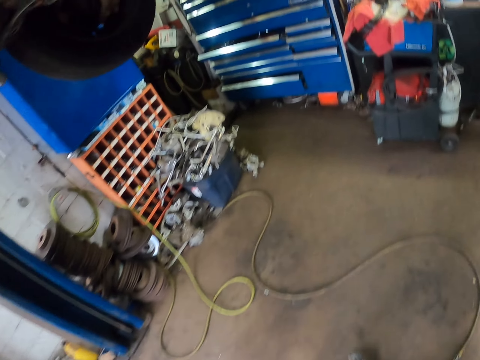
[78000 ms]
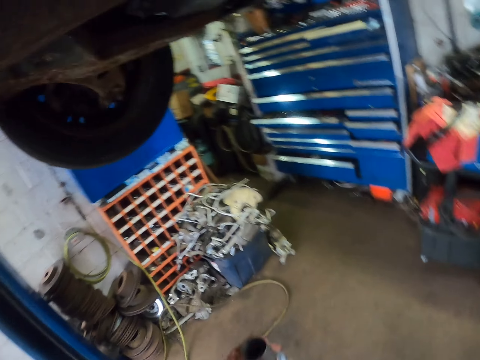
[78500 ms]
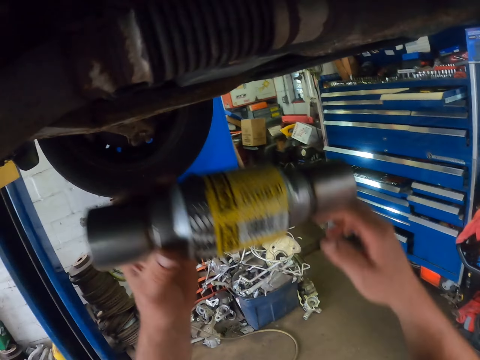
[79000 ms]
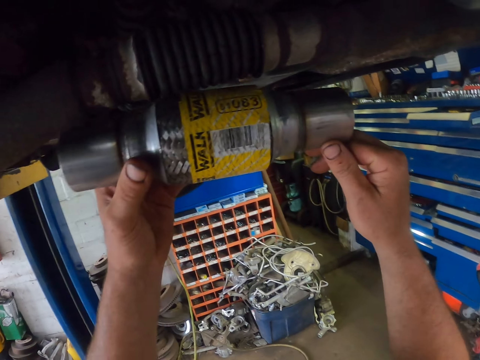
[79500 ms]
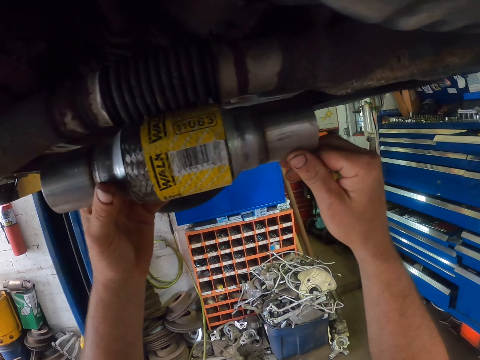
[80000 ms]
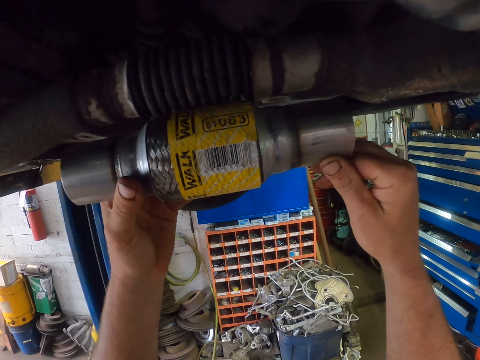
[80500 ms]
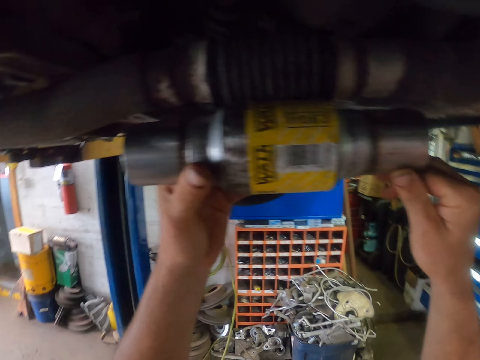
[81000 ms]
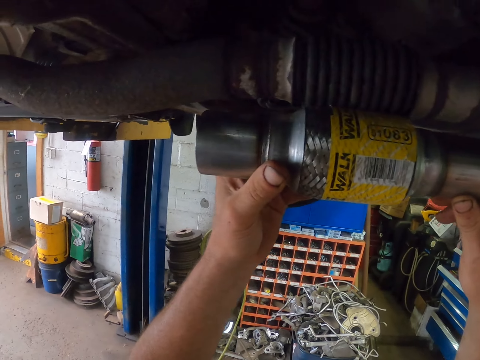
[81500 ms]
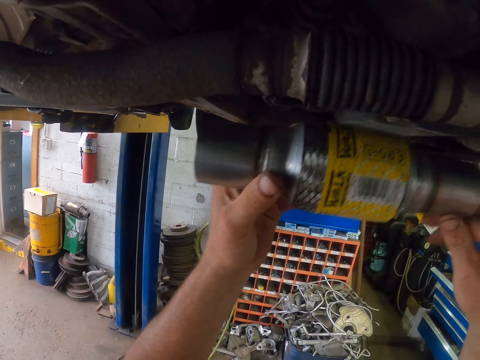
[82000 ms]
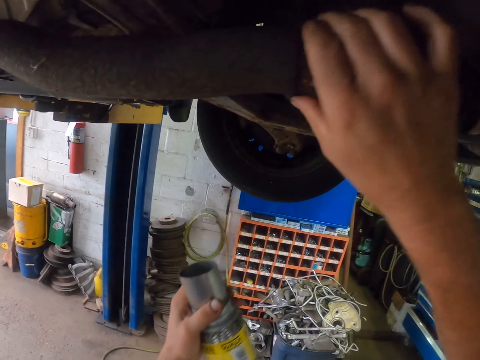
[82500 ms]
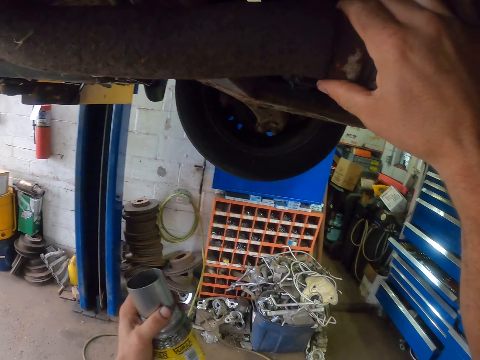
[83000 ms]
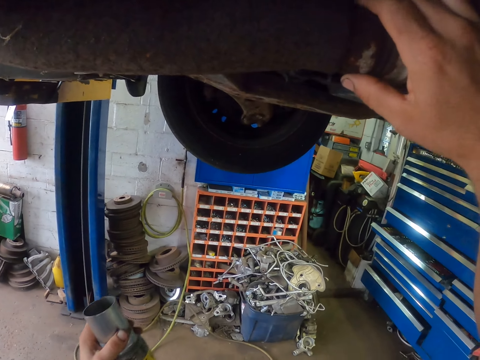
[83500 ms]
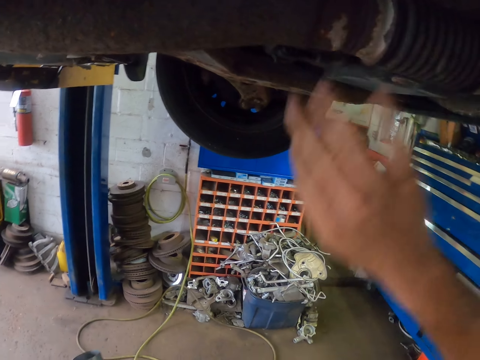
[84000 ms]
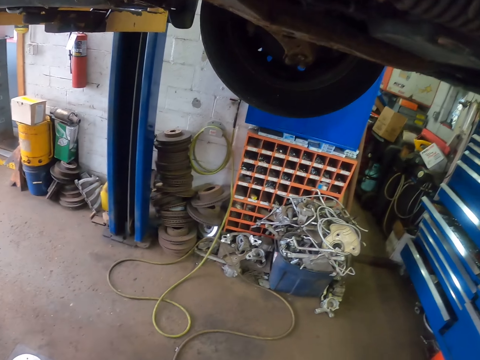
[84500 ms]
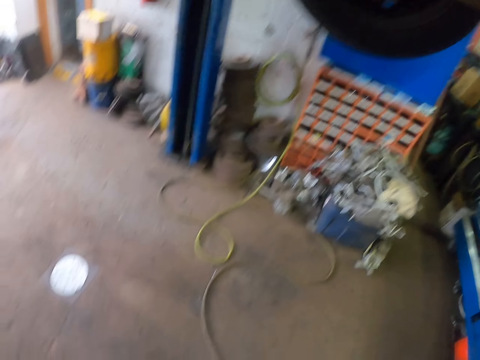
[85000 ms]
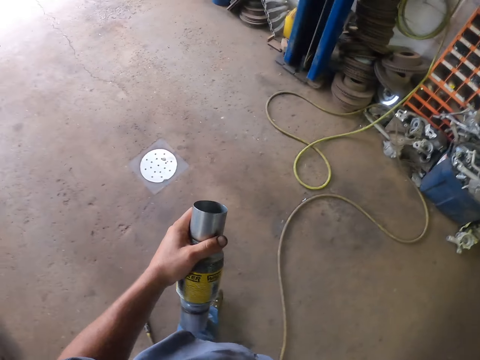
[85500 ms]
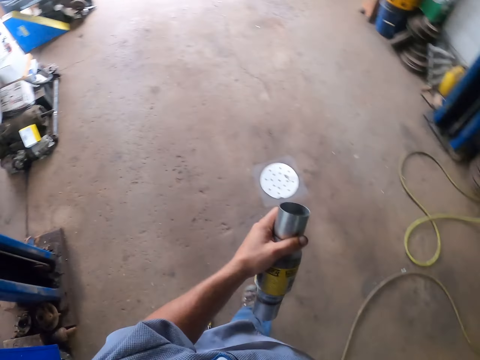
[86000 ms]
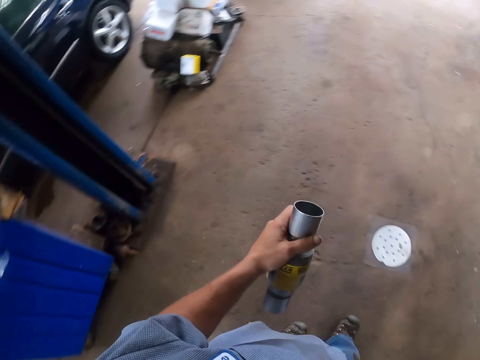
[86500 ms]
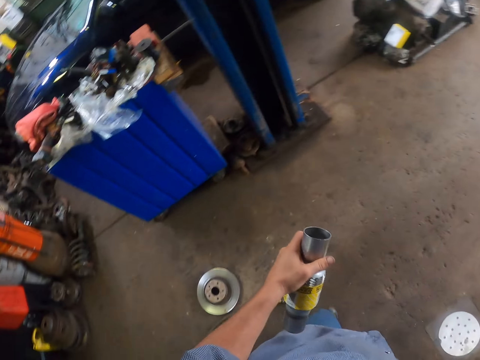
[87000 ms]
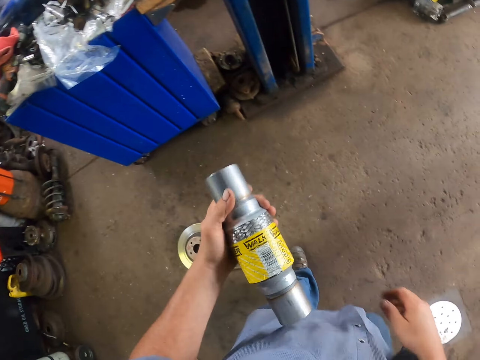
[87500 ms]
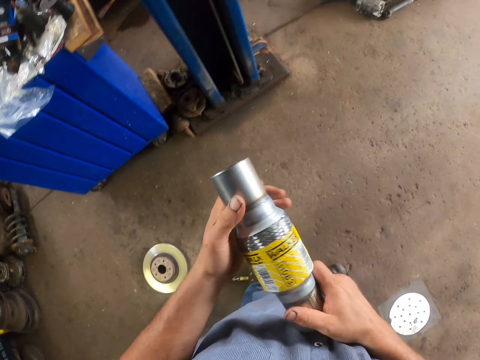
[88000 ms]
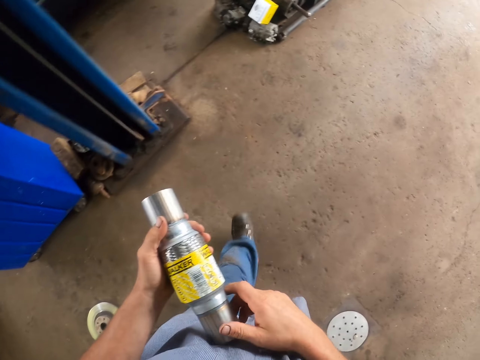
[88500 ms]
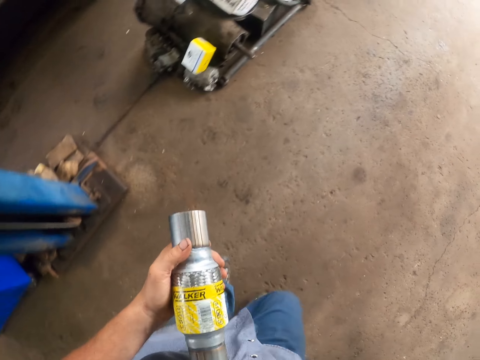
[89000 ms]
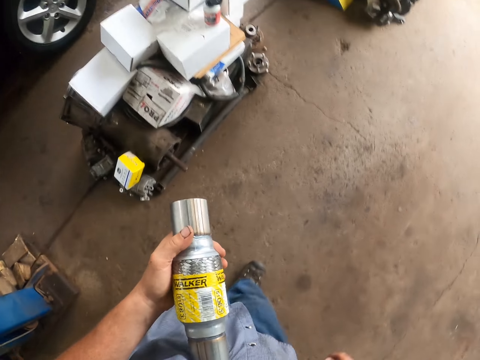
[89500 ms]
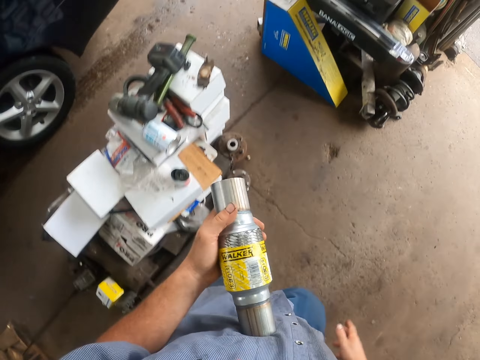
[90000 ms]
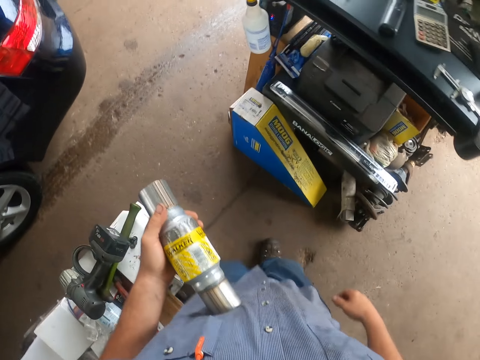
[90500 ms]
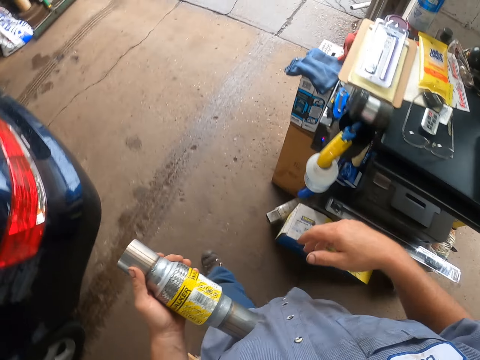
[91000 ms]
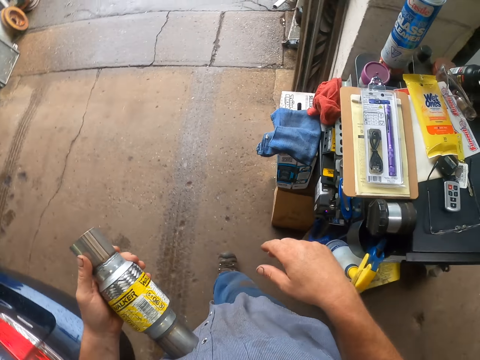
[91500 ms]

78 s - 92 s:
The camera wearer fits the exhaust joint or spare part metal on the car. They touch the exhaust pipe. They take the spare part metal. They stare at the exhaust joint. They walk in the garage.

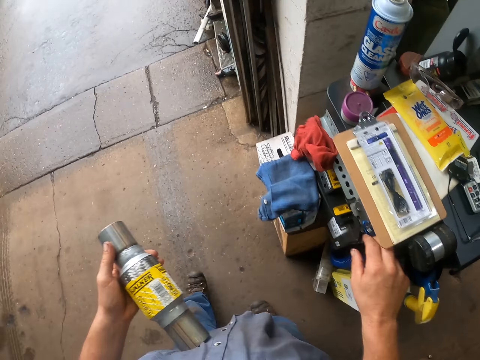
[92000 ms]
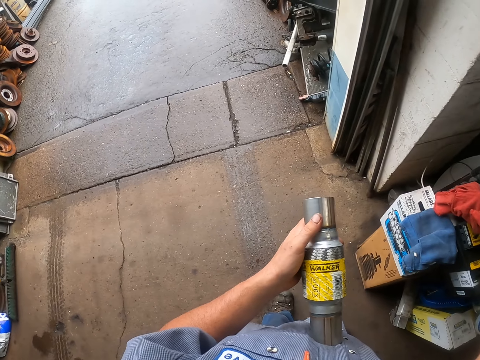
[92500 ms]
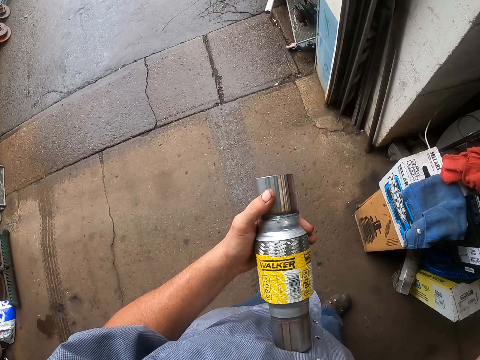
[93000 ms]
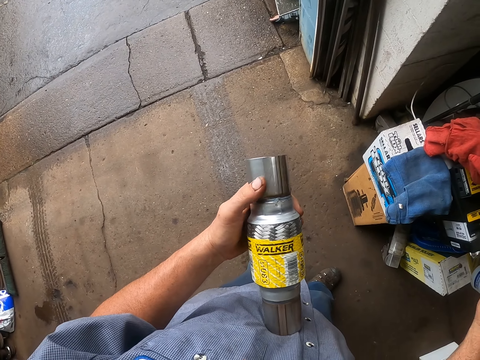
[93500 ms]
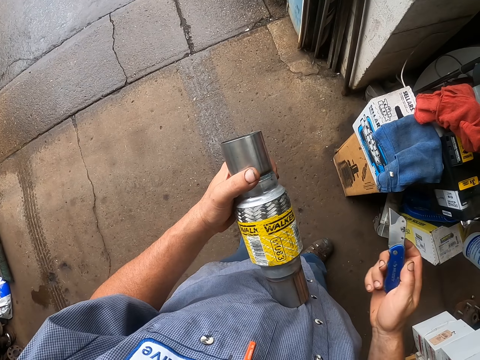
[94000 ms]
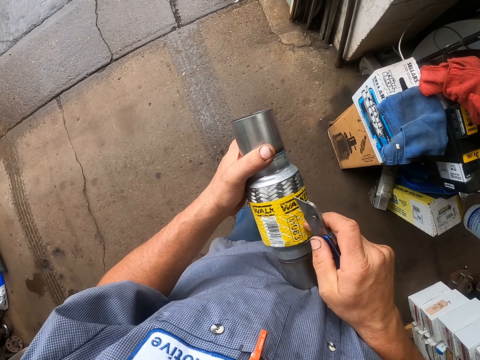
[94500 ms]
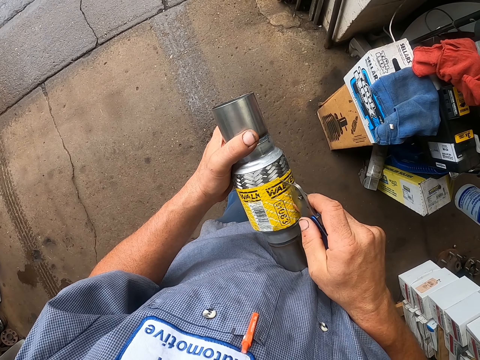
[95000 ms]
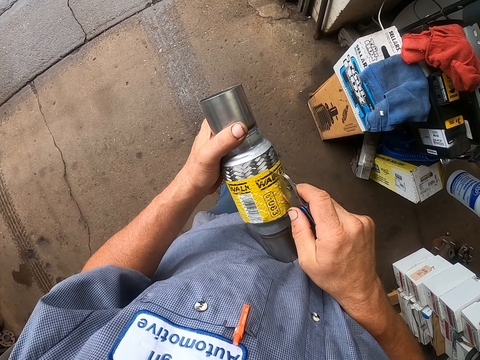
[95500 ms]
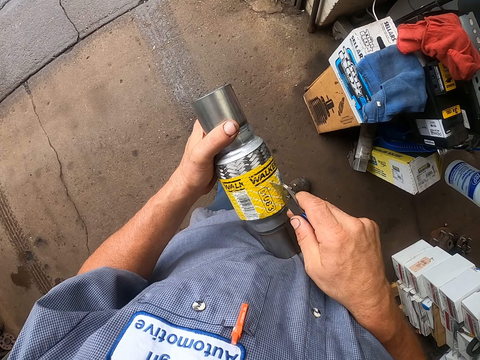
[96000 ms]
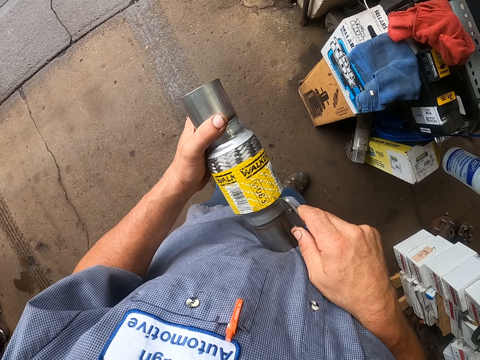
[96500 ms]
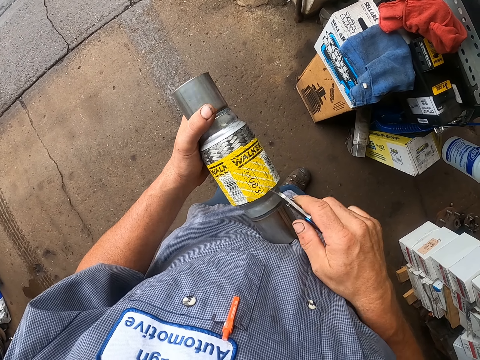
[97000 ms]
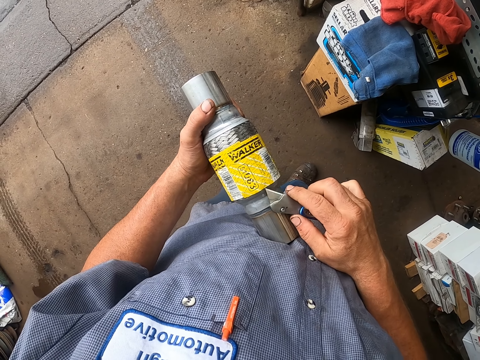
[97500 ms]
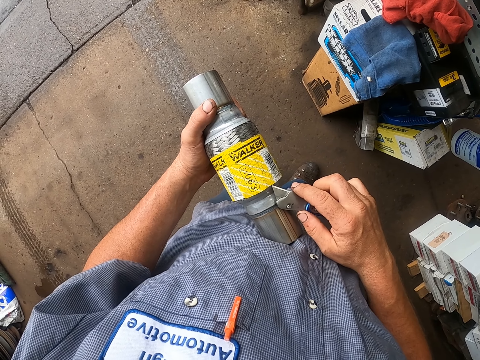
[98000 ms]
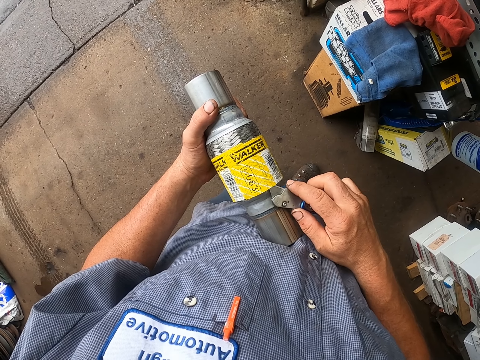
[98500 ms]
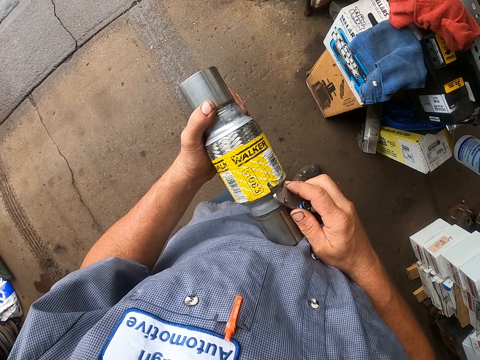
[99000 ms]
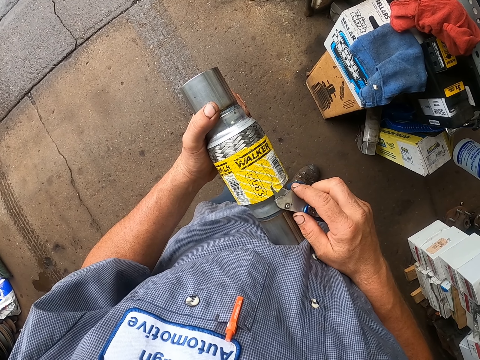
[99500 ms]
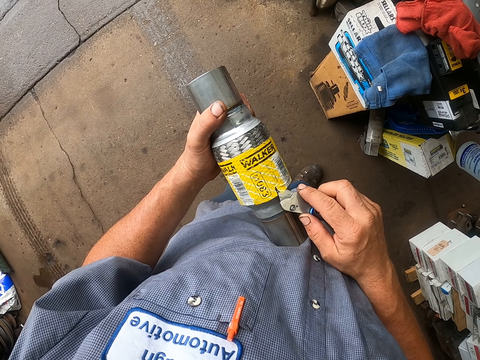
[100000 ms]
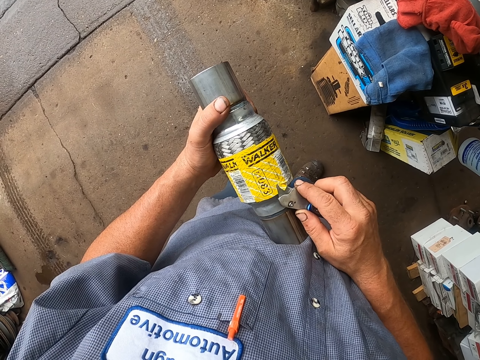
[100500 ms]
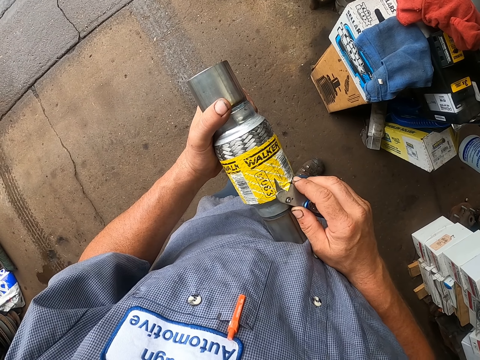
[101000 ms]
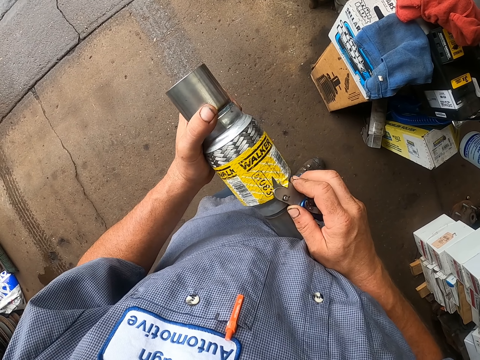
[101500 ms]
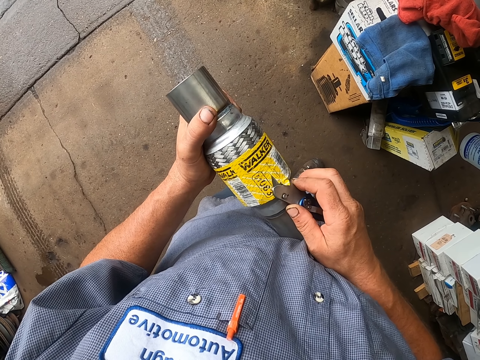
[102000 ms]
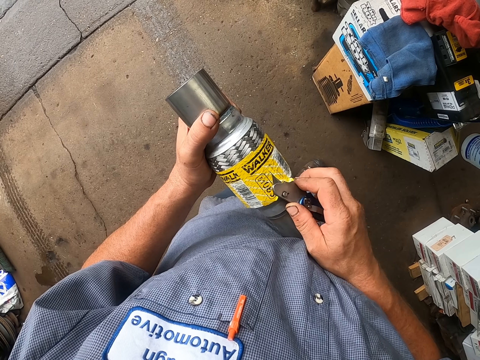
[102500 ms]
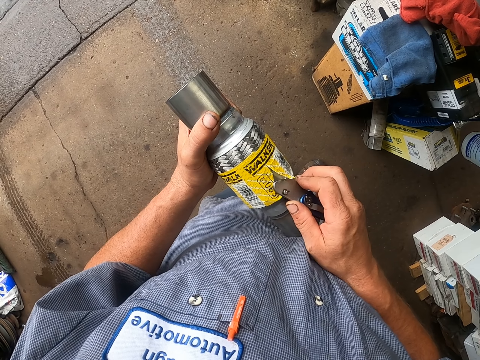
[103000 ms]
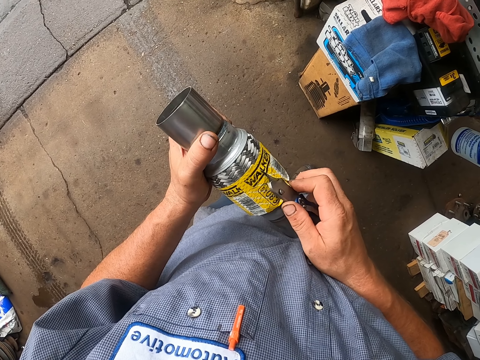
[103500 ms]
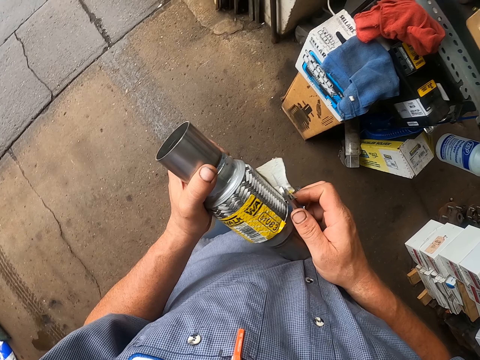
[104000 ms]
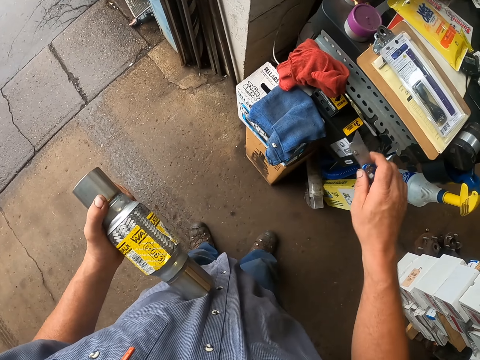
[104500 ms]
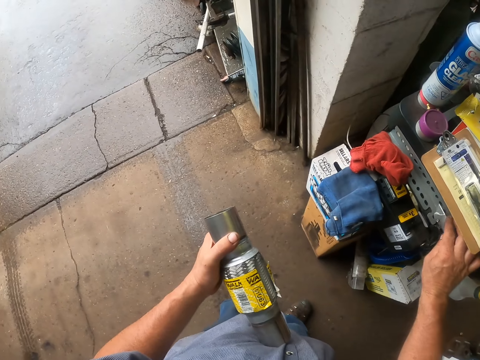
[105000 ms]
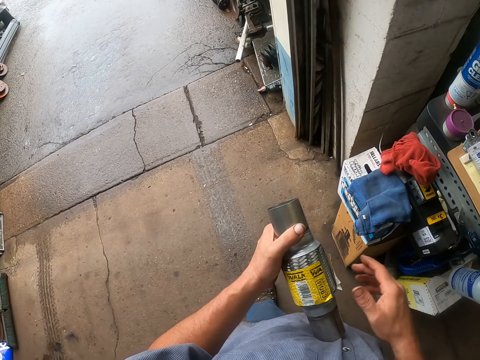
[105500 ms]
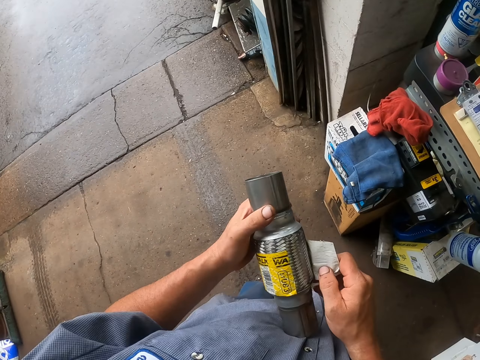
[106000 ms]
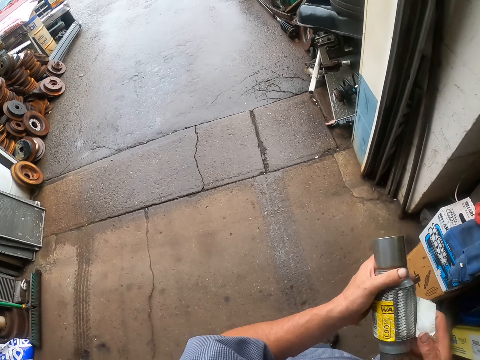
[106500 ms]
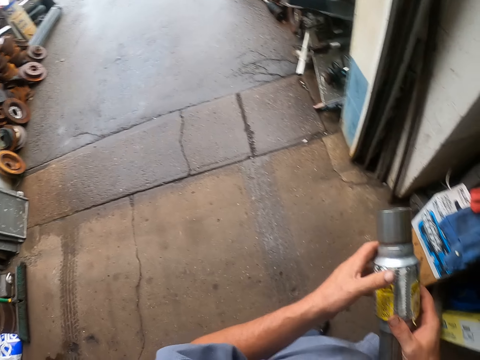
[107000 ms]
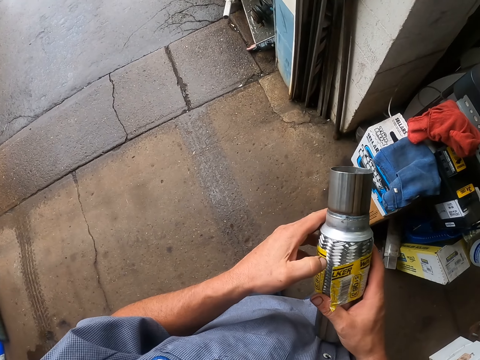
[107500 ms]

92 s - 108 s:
The camera wearer picks up a knife or cutter. They cut the sticker or branding on the exhaust joint or spare part of the car. They remove the branding cover with the cutter. They drop the knife on the table. They remove the sticker on the exhaust joint.
